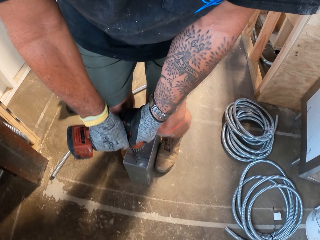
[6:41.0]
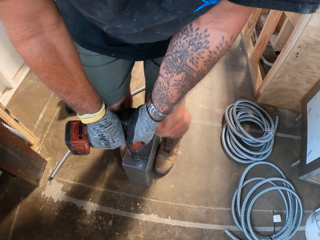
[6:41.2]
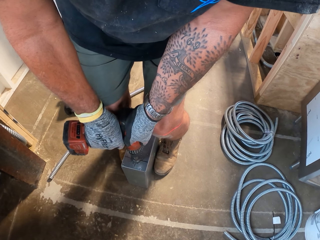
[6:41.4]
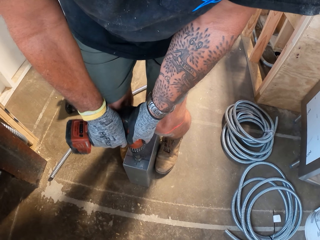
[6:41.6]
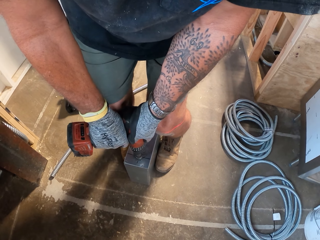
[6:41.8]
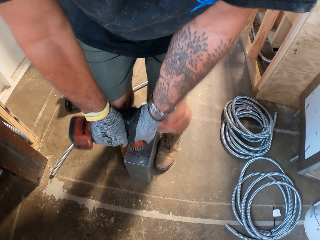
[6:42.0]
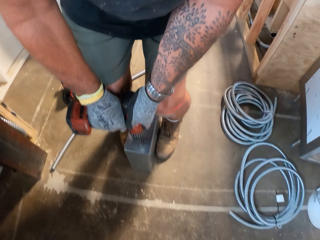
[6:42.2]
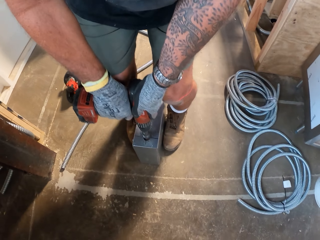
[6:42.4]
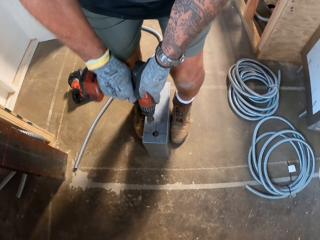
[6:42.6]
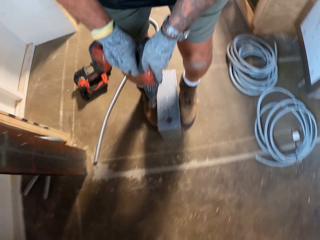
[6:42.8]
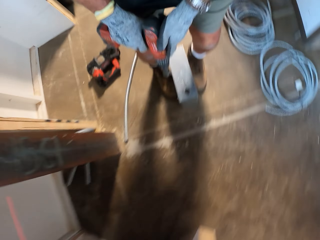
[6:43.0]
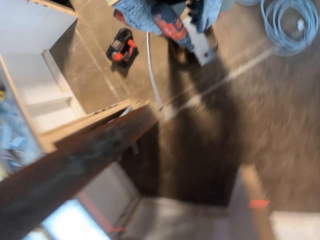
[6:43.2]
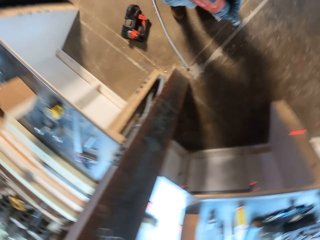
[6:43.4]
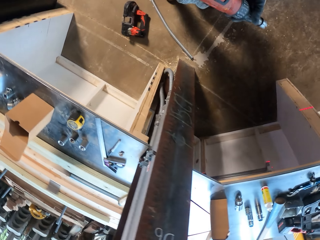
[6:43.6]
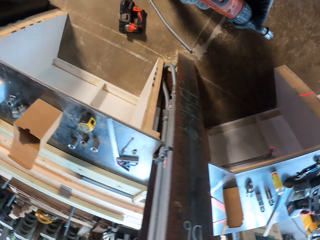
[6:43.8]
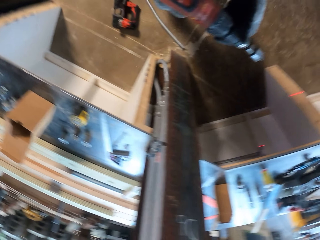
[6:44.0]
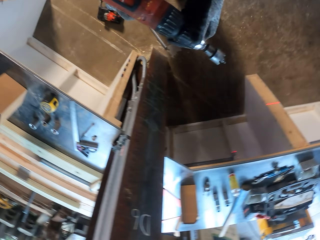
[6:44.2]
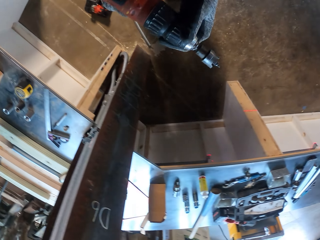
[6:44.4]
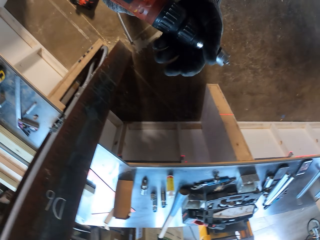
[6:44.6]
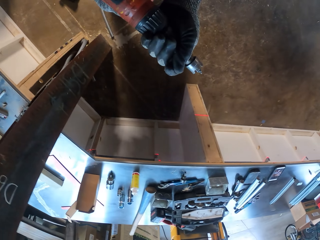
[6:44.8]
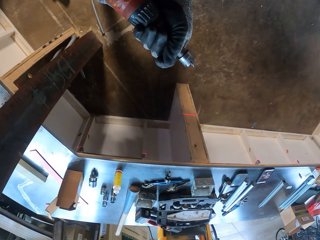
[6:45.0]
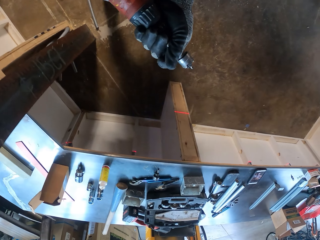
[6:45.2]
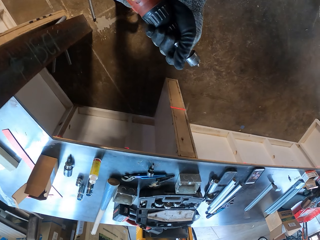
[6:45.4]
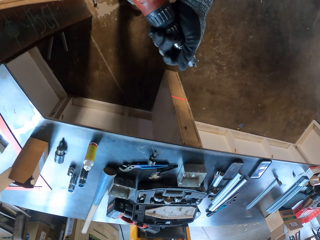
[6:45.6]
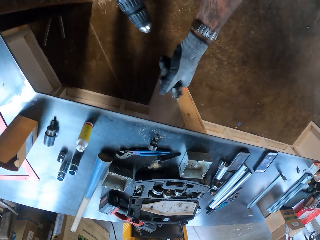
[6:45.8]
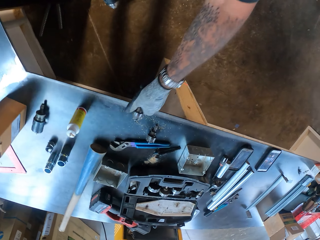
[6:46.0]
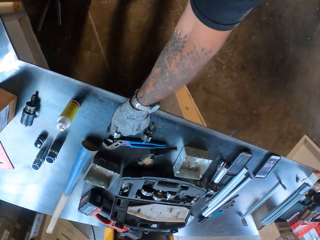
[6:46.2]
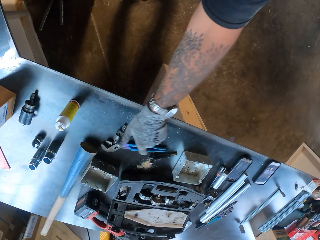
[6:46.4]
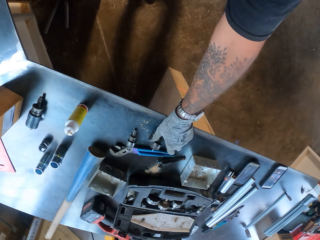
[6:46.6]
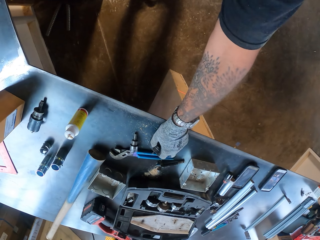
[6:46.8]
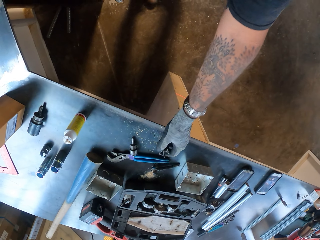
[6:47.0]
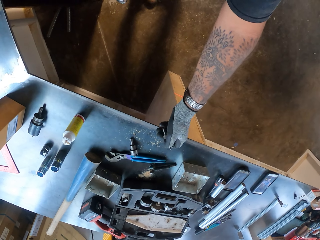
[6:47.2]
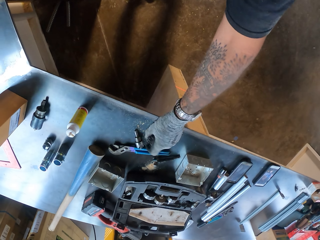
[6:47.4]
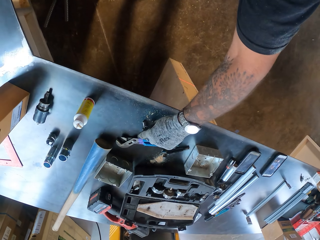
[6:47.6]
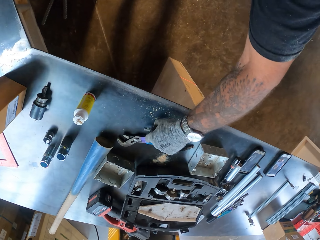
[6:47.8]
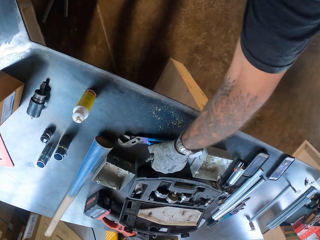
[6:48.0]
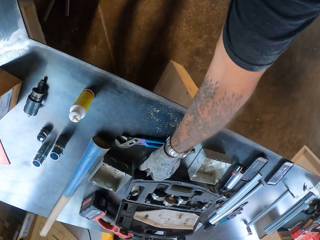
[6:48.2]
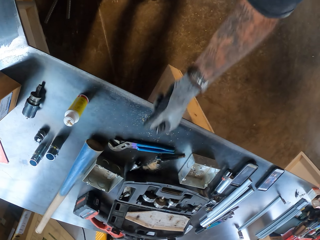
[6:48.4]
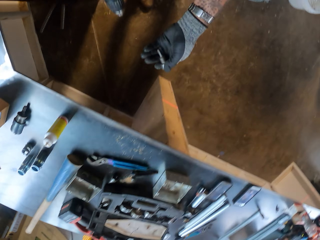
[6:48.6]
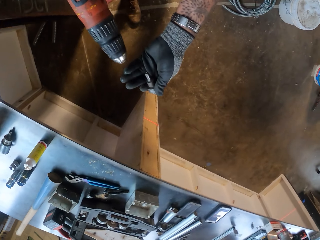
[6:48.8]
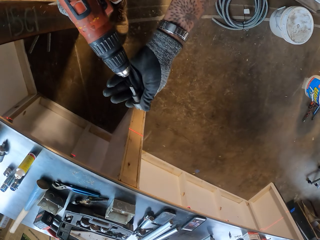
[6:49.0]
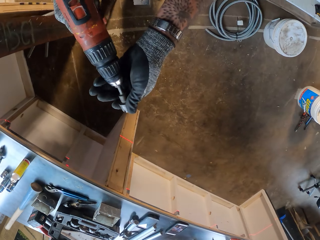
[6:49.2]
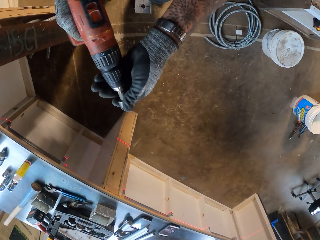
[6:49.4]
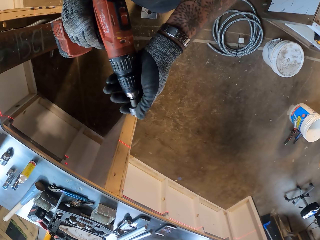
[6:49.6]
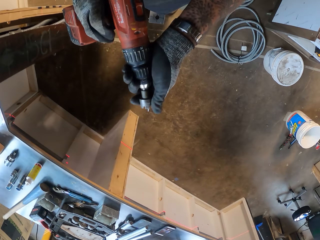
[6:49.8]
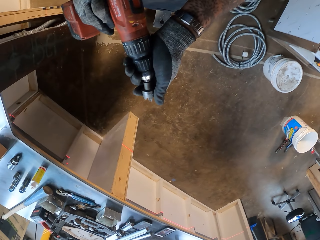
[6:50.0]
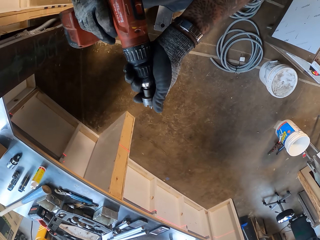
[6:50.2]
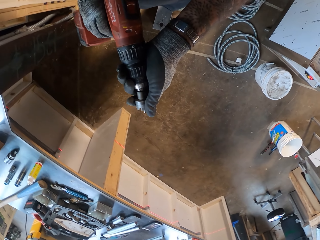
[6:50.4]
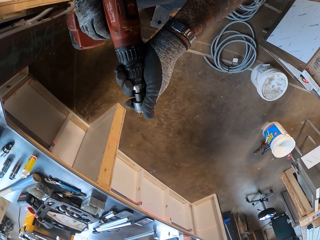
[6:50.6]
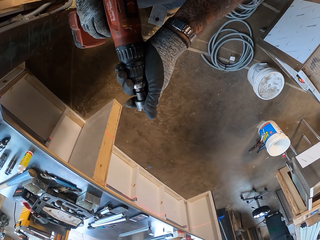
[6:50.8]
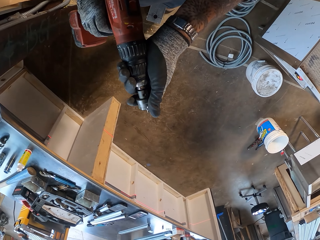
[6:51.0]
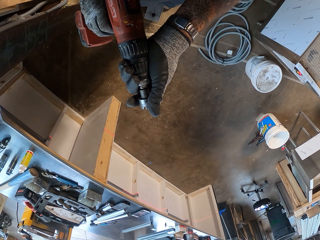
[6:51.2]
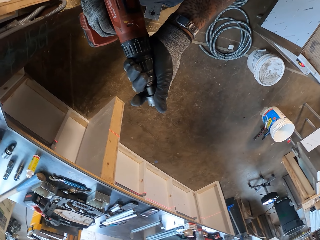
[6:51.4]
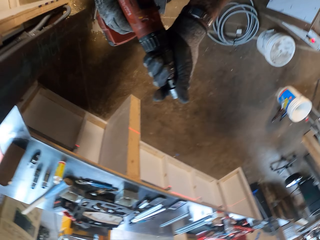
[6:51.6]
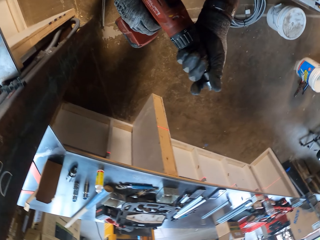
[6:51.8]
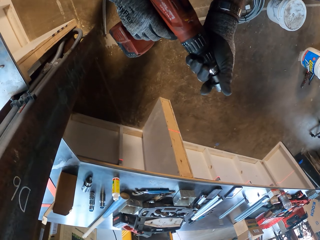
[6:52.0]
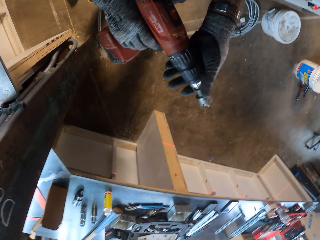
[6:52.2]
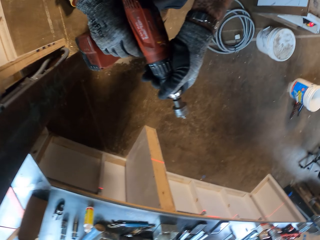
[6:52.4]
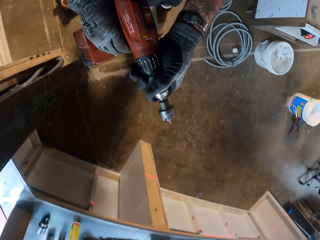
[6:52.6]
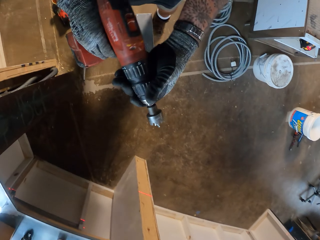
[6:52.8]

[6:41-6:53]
The camera wearer makes a hole on the metal box. They lift the cordless drill. They remove something from the drill. They open the keyless chuck. They place the keyless chuck on the table. They pick another keyless chuck from the table. They attach a drill chuck on the drill.

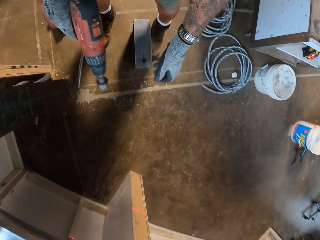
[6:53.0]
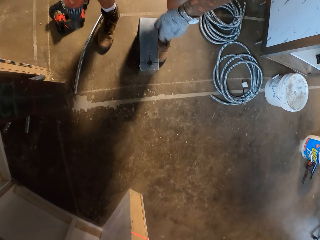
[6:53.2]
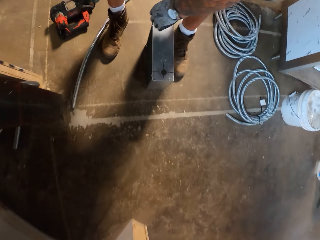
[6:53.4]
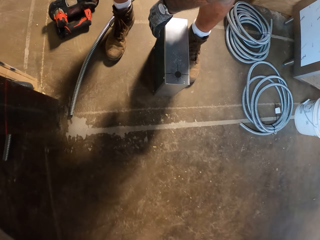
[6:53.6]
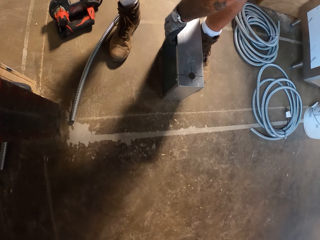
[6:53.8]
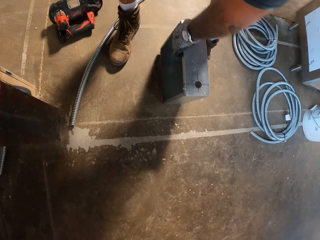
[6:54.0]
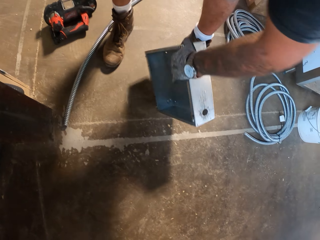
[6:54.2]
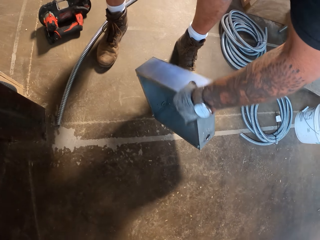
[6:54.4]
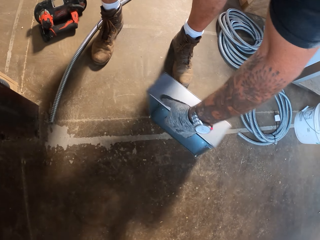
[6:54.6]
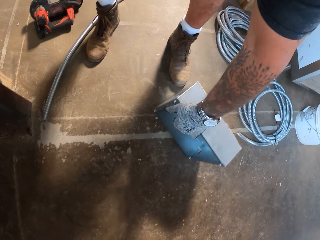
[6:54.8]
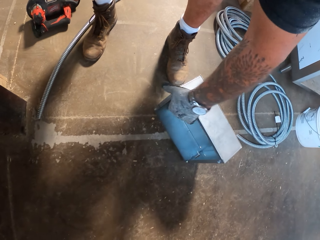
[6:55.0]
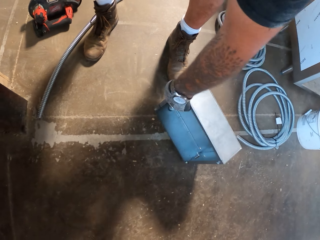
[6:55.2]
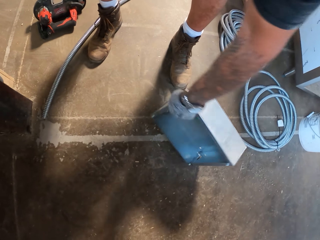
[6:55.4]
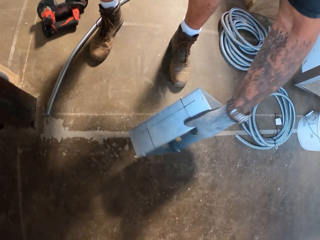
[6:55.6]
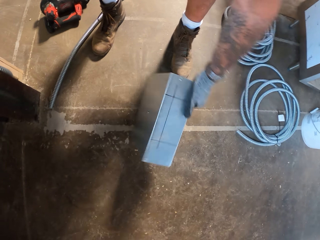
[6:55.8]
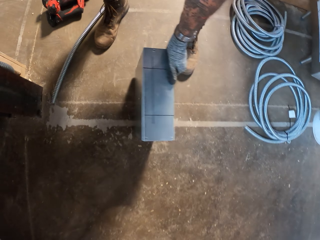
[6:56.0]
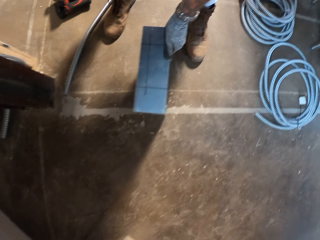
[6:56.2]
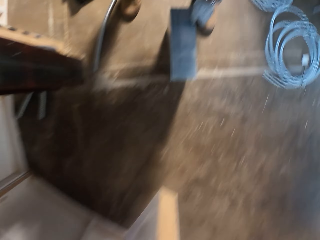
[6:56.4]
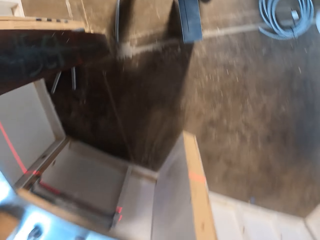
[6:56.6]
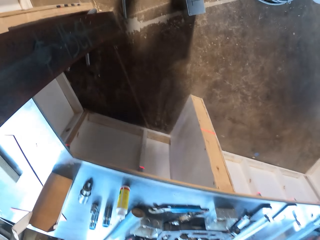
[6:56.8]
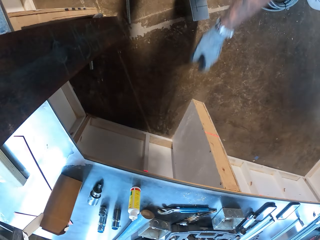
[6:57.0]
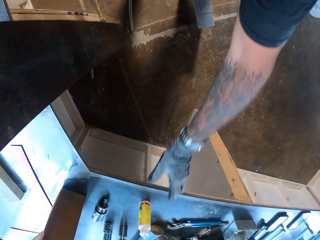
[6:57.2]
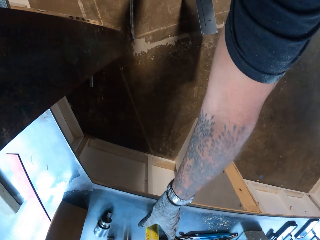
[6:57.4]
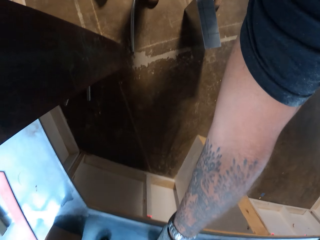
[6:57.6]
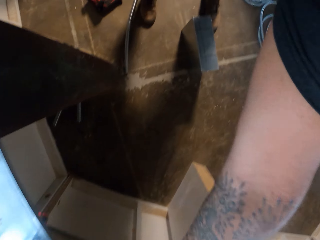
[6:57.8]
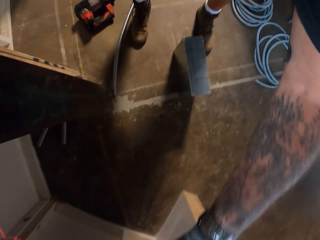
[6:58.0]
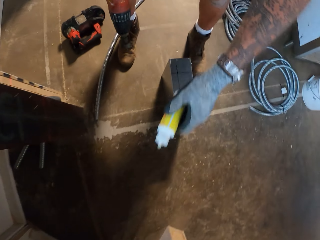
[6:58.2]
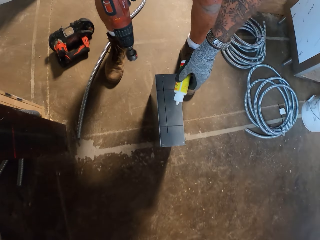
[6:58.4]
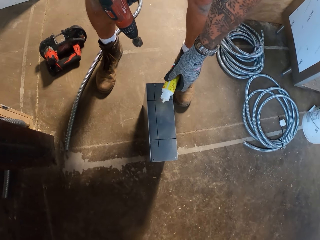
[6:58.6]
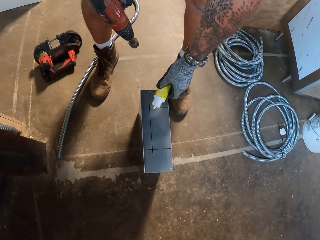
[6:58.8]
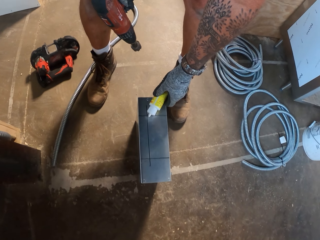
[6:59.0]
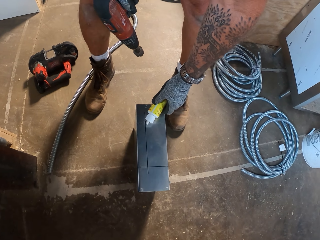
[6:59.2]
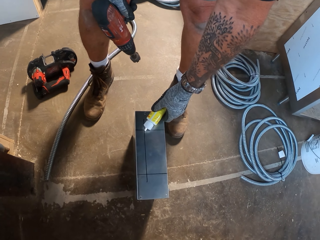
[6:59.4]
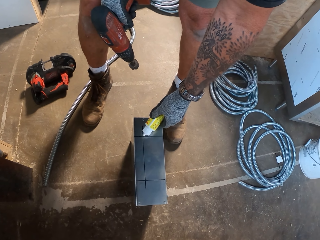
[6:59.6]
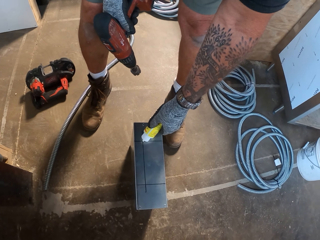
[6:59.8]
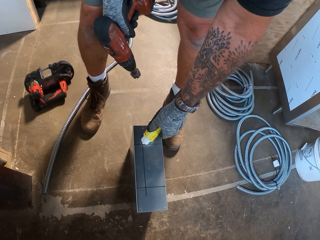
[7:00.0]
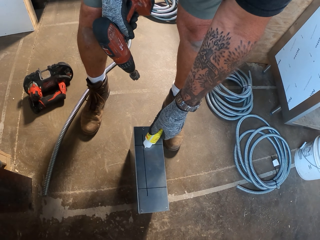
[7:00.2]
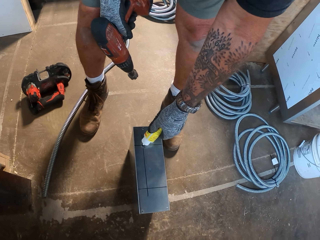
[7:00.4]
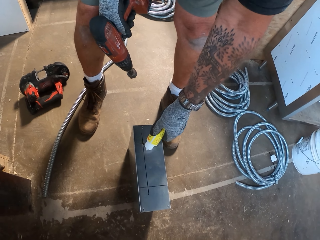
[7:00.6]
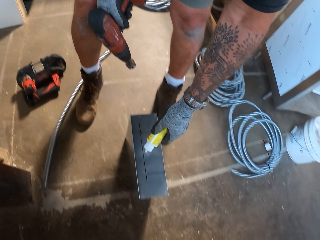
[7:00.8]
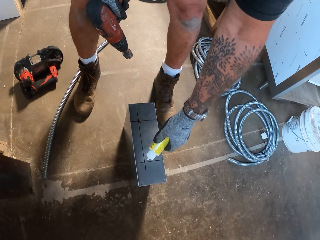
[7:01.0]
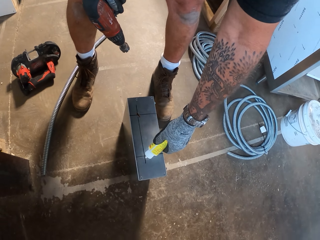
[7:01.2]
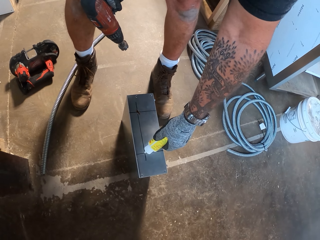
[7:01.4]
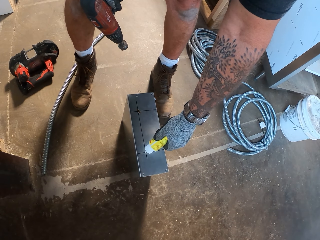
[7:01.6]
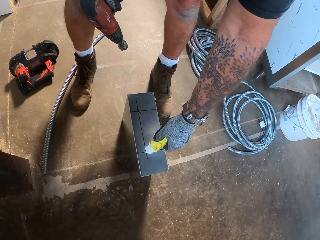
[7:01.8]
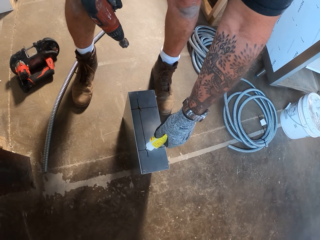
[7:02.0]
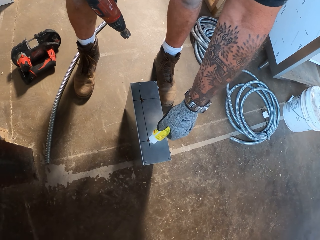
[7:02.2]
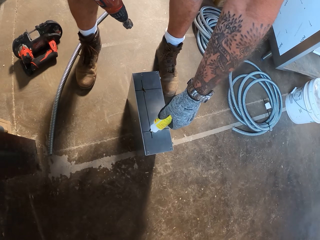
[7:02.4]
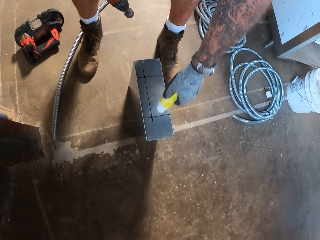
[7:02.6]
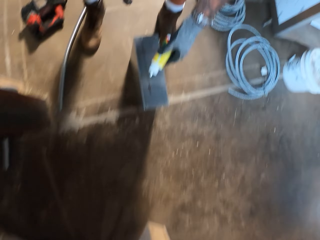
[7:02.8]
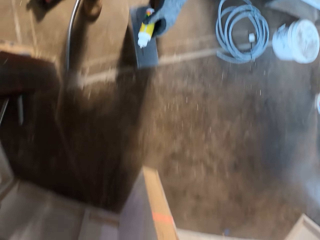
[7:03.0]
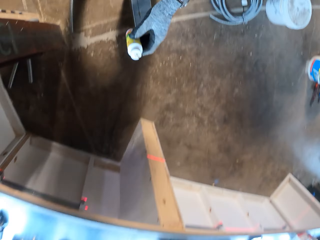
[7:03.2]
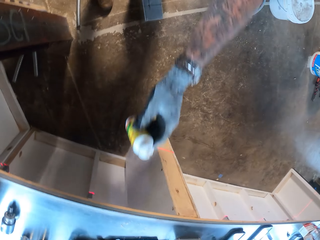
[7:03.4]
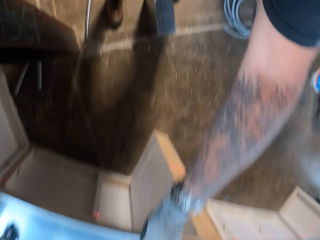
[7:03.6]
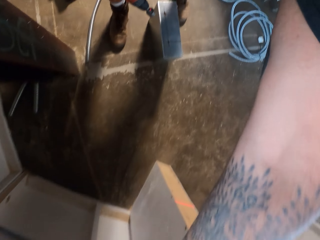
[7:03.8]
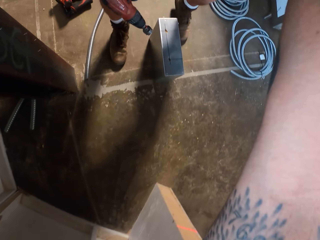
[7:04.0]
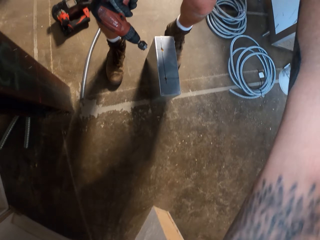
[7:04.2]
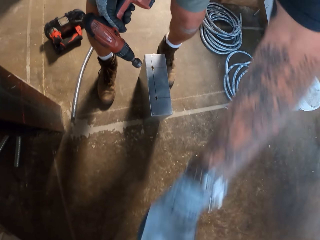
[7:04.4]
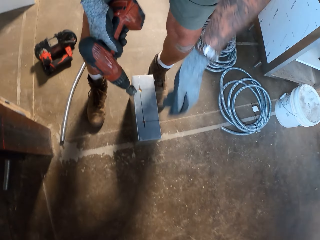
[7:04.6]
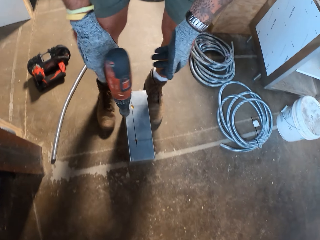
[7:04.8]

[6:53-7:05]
The camera wearer turns the metal box on the floor. They pick a bottle on the table. They pour liquid on the metal box. They place the bottle on the table.
